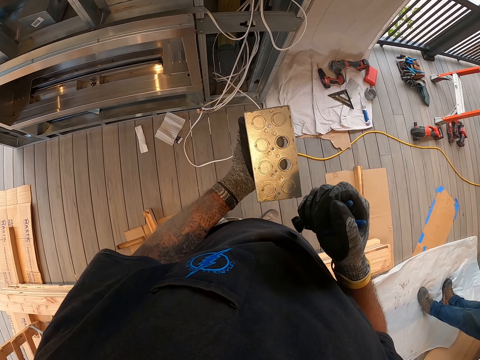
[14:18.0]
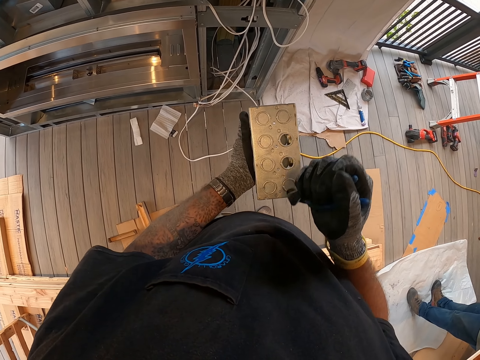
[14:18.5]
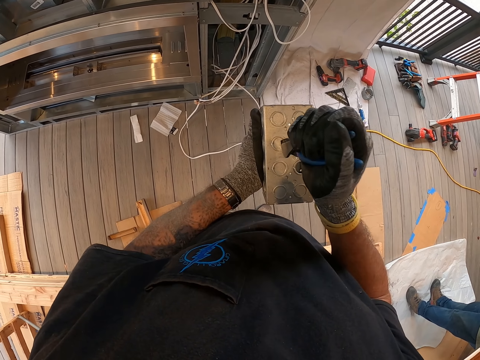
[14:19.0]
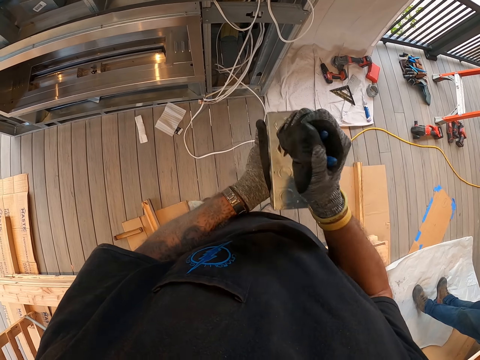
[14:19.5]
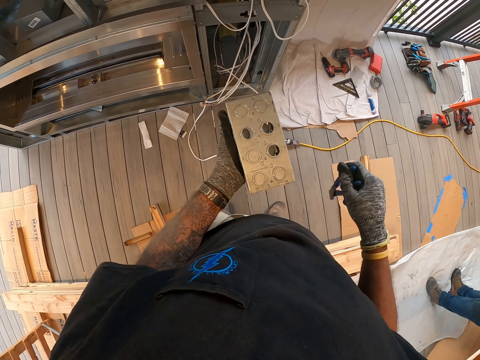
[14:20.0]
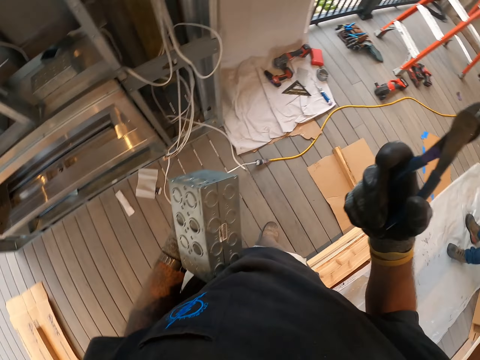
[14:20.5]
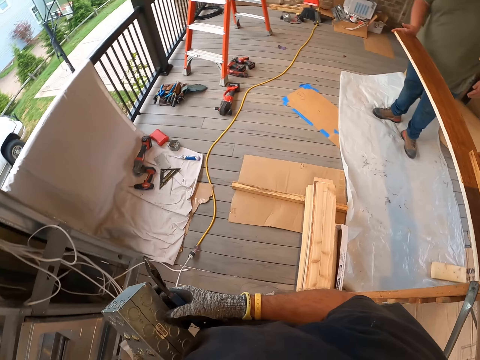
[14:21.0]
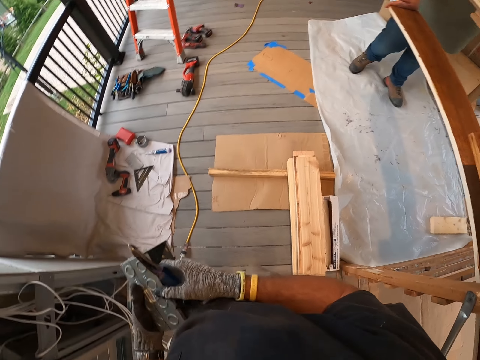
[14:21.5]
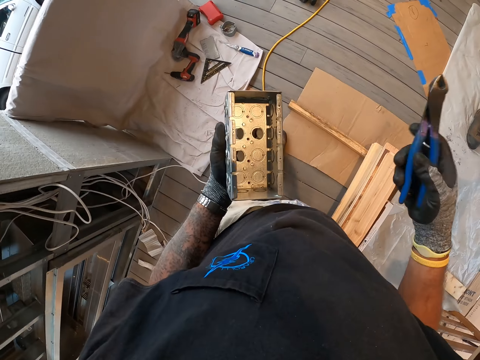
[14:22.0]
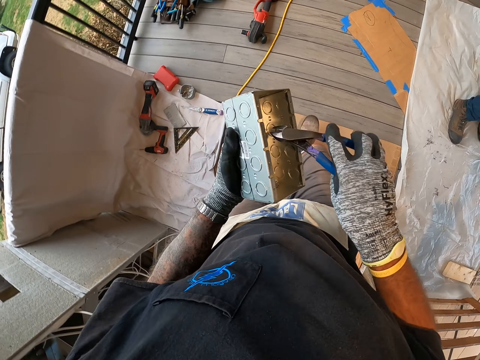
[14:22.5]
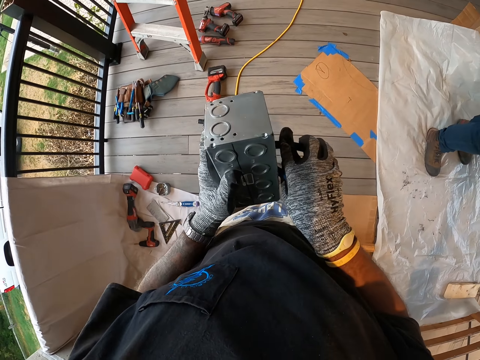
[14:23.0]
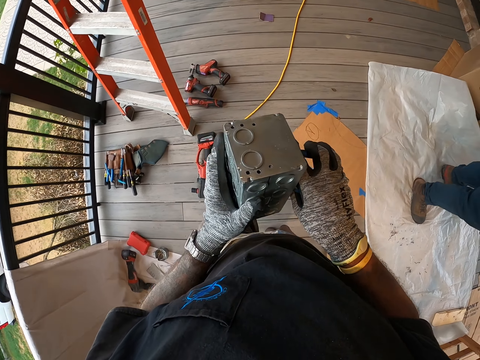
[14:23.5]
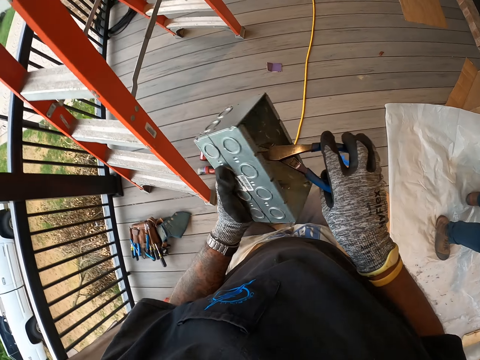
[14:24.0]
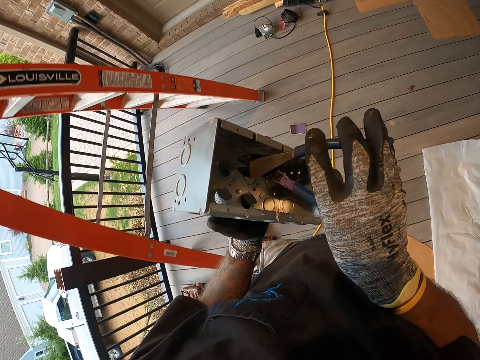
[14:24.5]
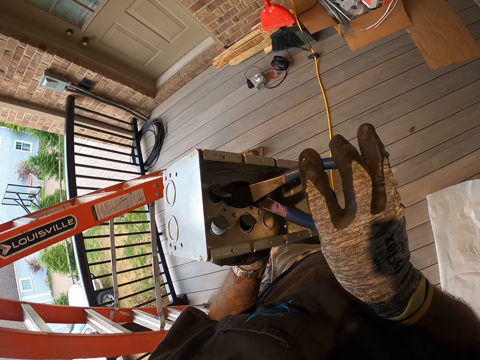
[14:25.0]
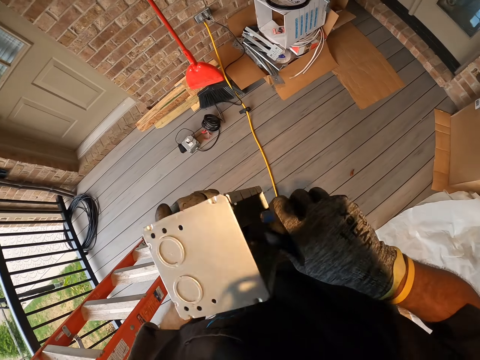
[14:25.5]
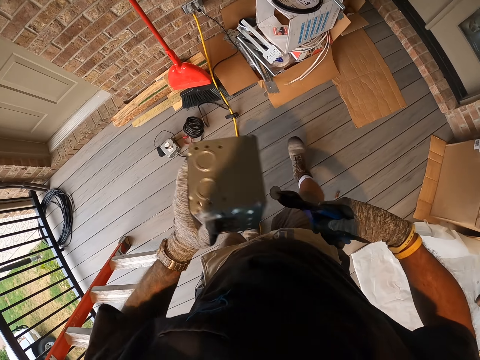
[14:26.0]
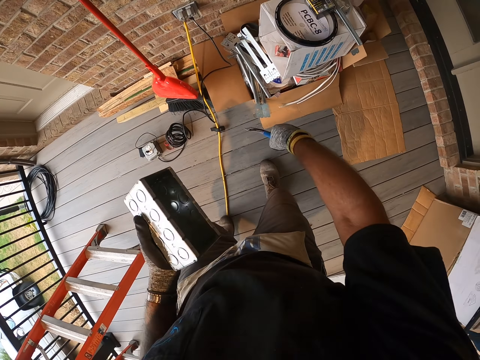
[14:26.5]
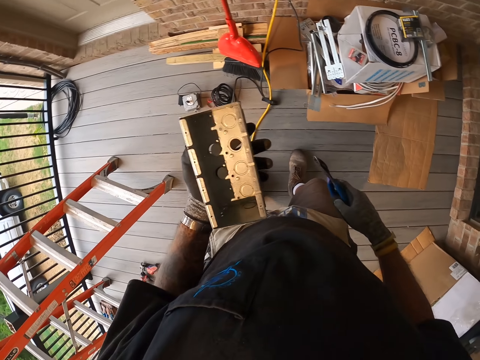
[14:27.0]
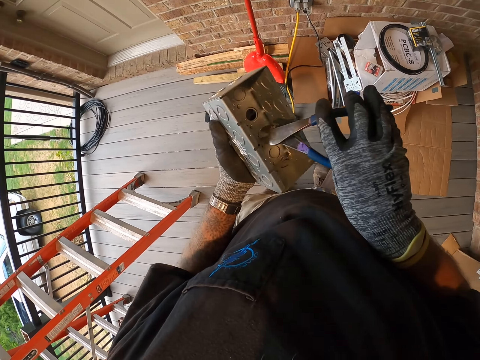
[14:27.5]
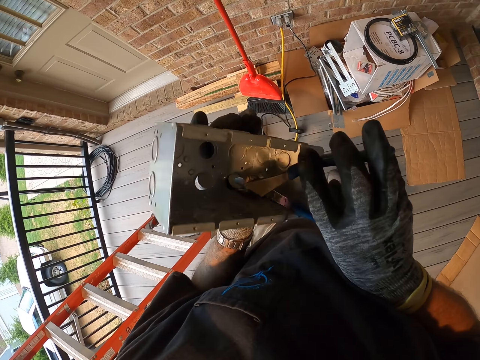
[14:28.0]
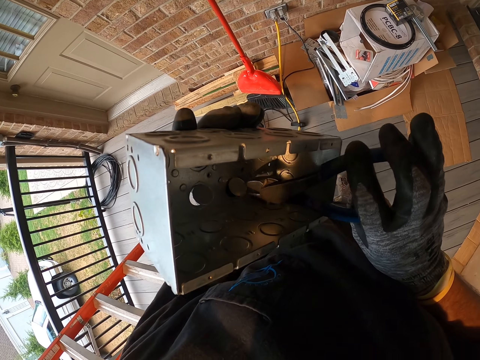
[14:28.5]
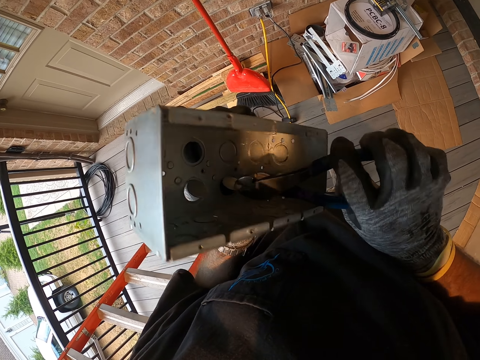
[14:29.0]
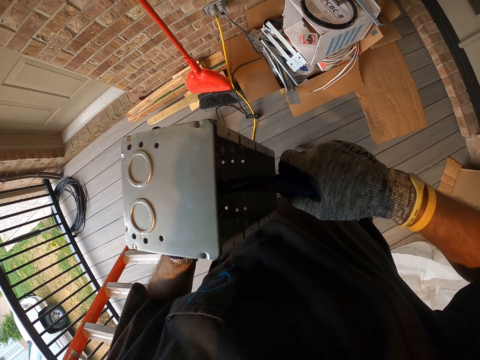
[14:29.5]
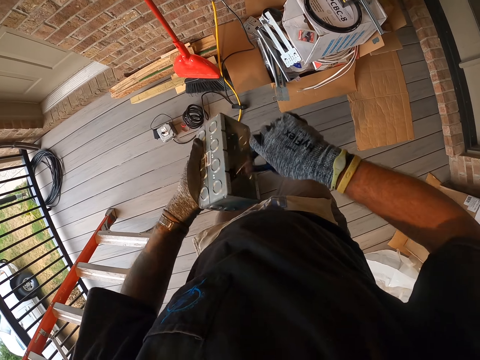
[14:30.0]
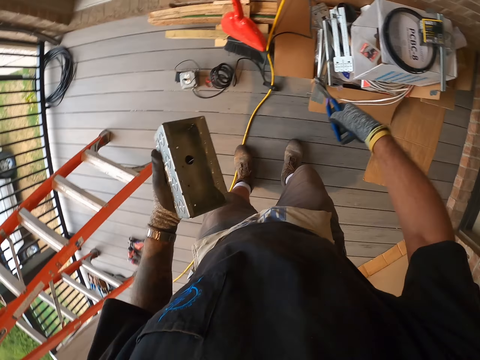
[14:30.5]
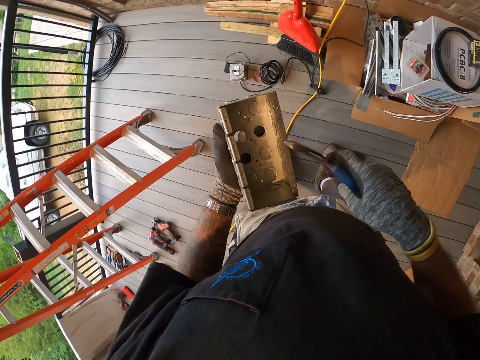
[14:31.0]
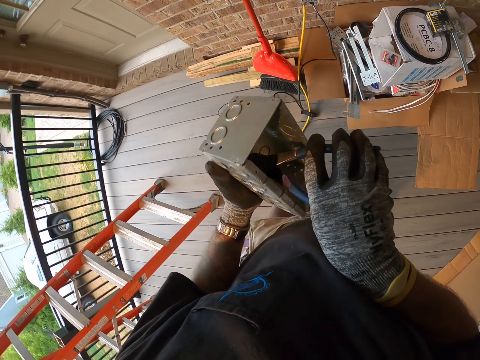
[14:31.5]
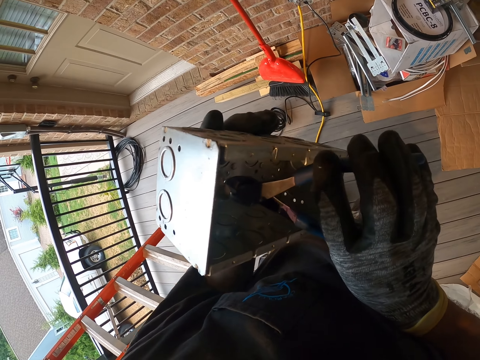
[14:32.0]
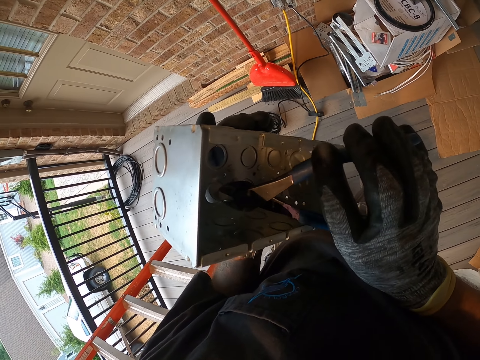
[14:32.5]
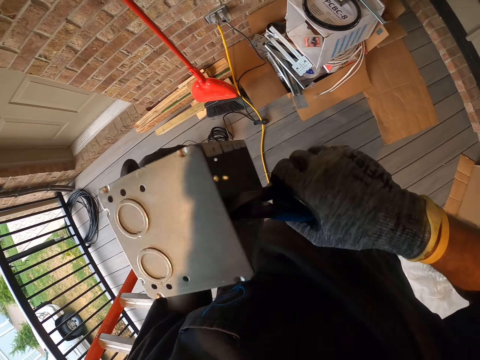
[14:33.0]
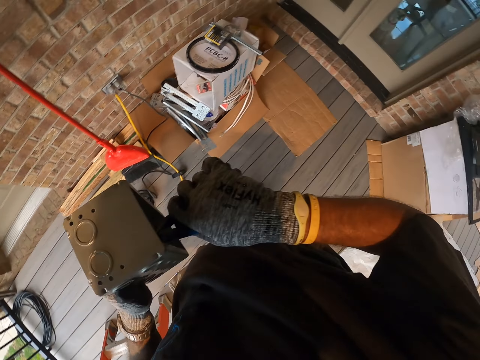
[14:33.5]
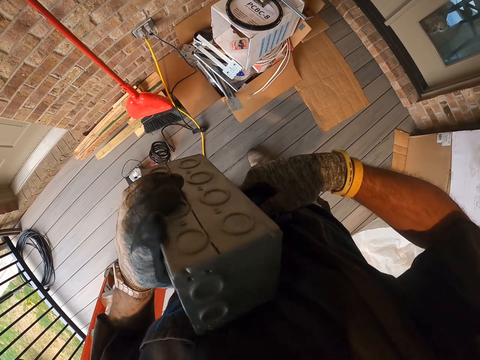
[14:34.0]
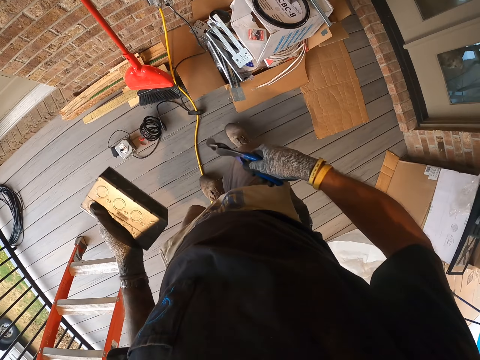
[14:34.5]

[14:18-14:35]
The camera wearer turns the switch box. They move at the porch. They make holes on the switch box with the pliers. They cut the piece of metal. They throw the piece of metal. They cut the piece of metal. They throw the piece of metal. They cut the piece of metal.

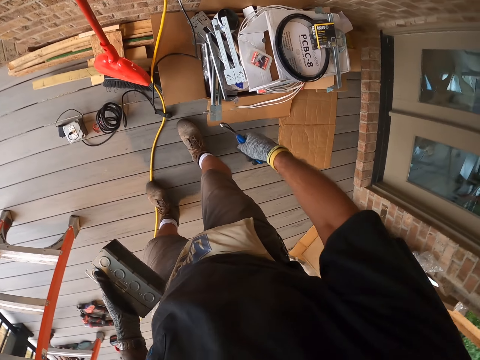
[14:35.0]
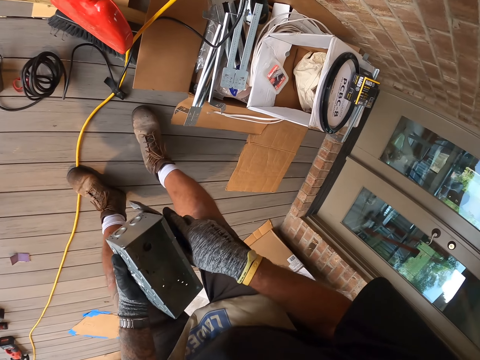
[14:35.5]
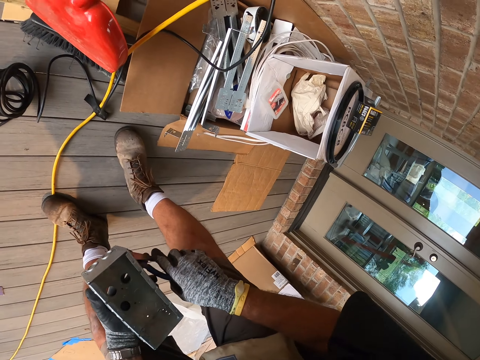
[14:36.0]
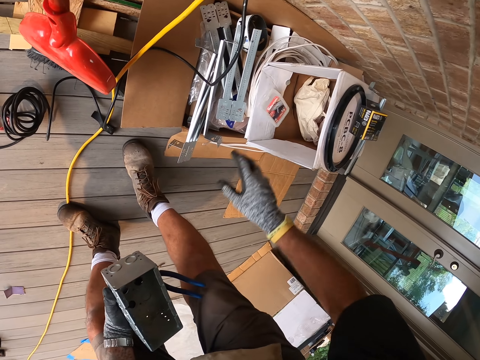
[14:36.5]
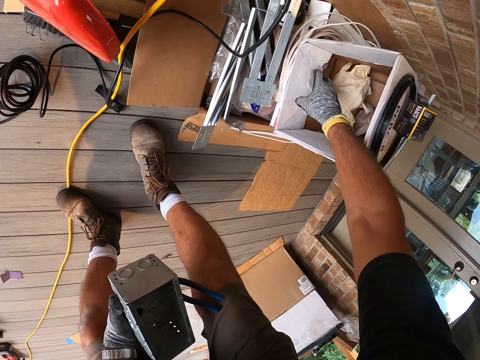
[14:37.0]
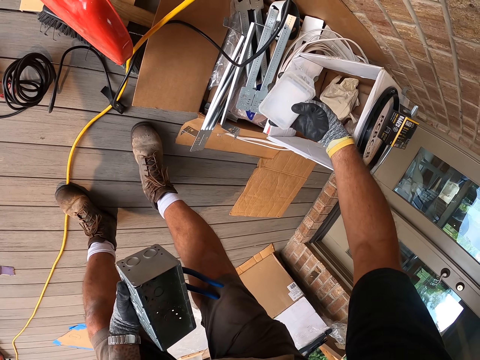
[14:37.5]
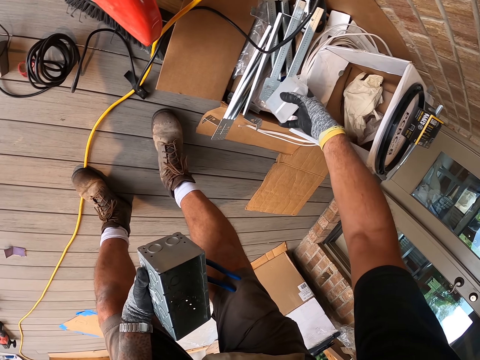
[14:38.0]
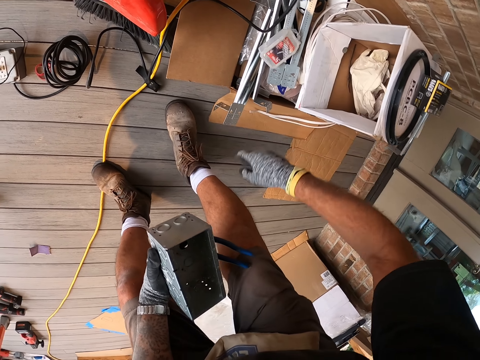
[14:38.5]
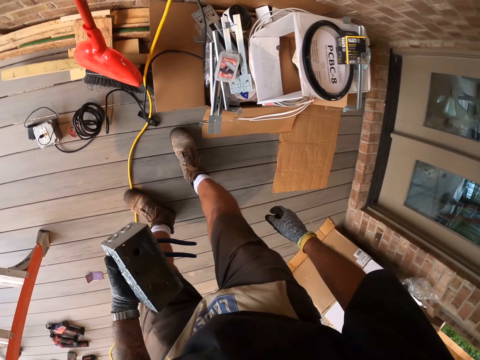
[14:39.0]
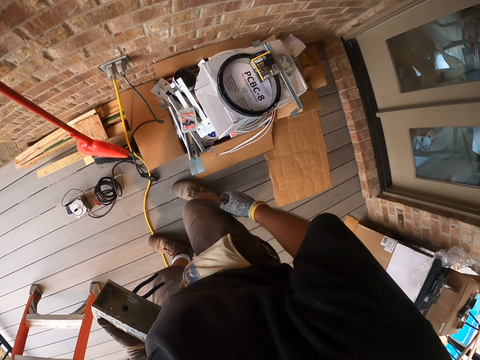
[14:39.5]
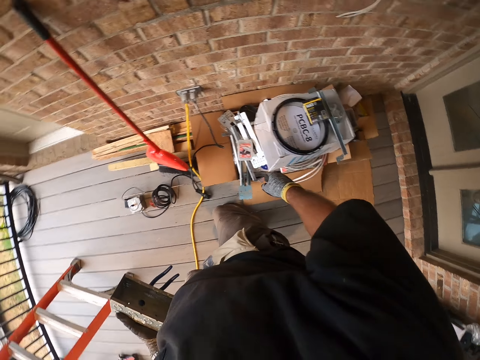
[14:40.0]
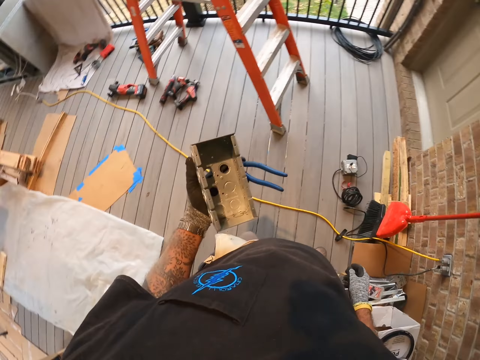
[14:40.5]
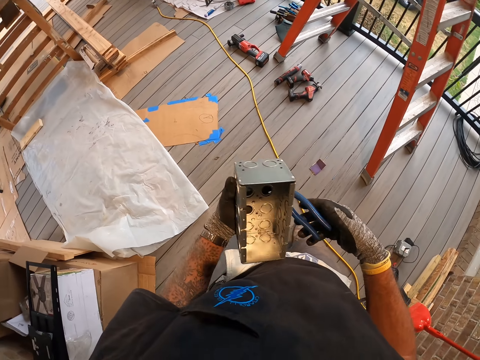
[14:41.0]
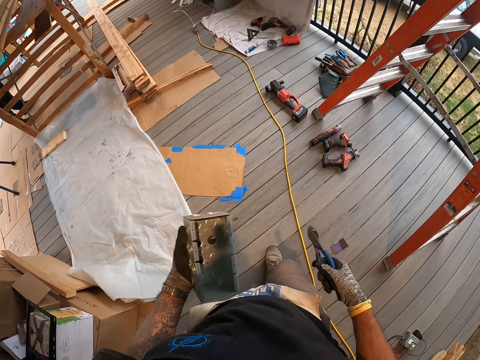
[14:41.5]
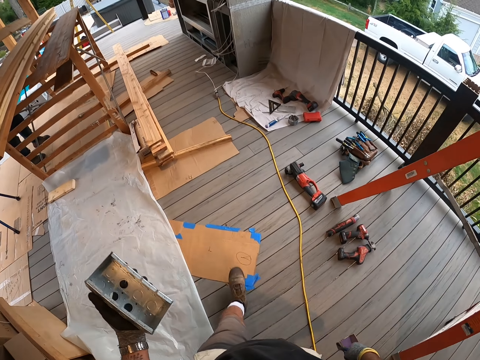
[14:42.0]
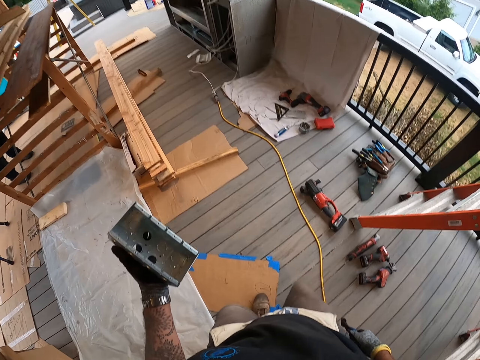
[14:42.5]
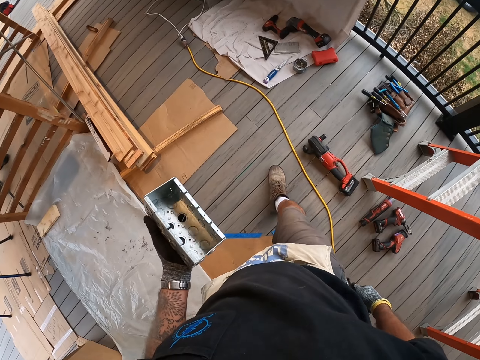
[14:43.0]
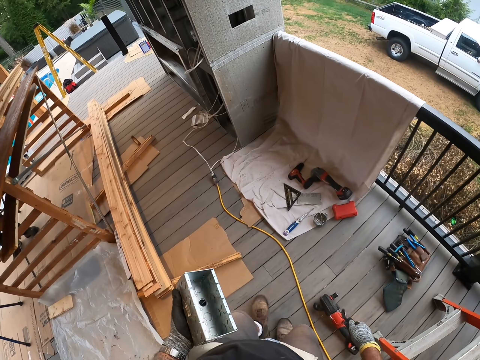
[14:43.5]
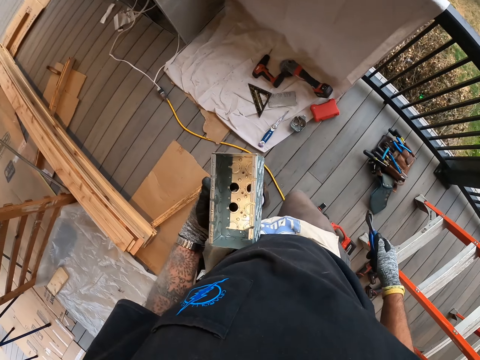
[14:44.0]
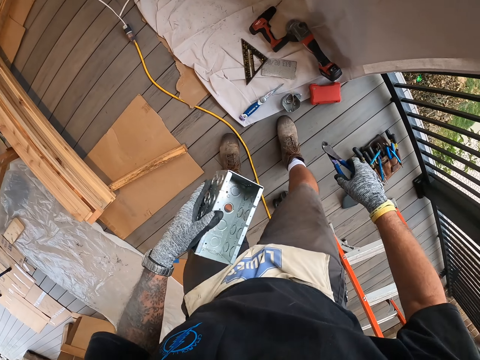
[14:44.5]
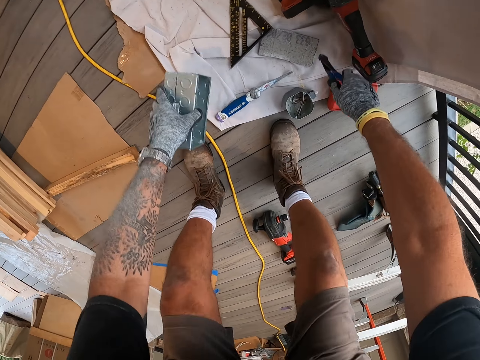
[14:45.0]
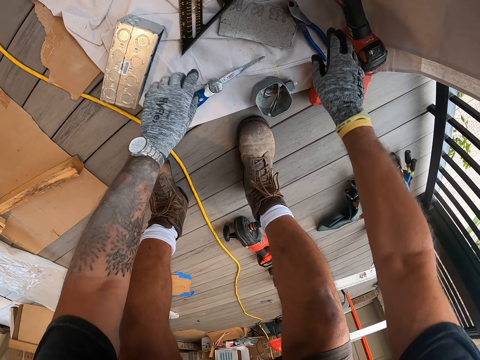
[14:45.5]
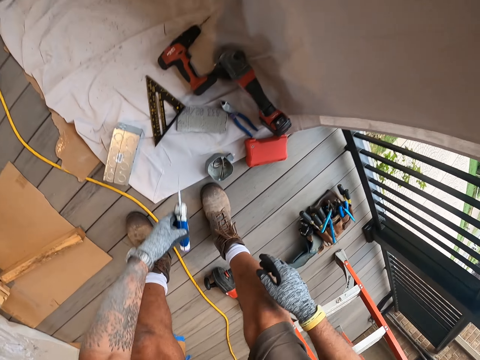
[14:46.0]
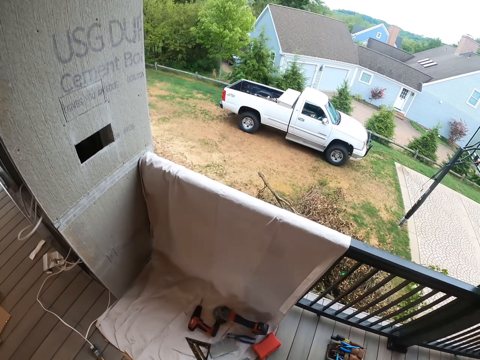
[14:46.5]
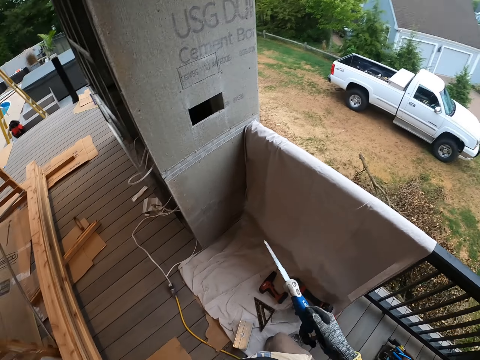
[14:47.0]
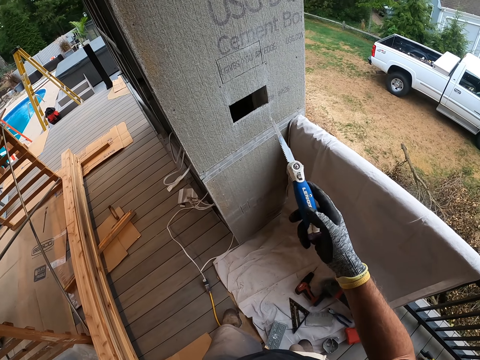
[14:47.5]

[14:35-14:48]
The camera wearer throws a piece of metal. They pick up the screw case and place the screw case in the box. They look around the site. They walk at the porch. They drop the switch box and the pliers on the floor. They pick up the folding saw from the floor. They move at the porch.
